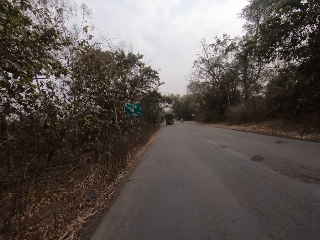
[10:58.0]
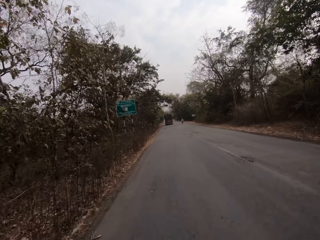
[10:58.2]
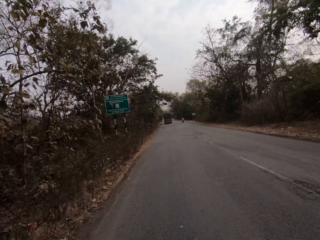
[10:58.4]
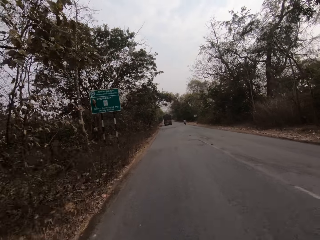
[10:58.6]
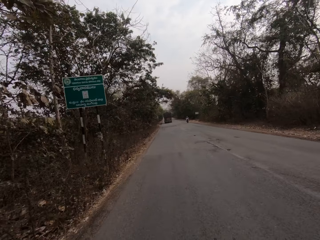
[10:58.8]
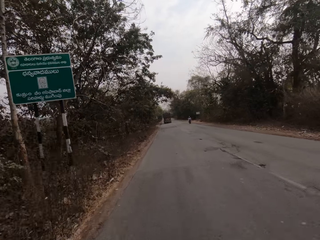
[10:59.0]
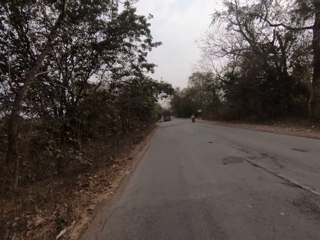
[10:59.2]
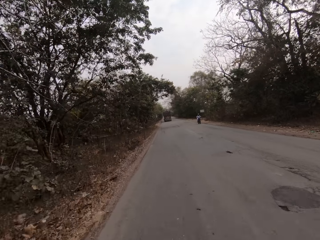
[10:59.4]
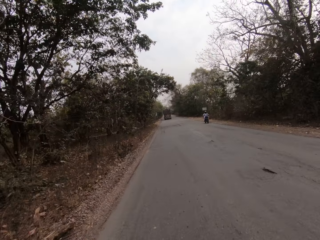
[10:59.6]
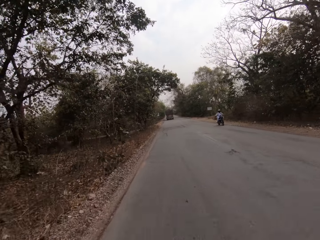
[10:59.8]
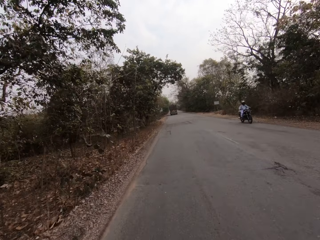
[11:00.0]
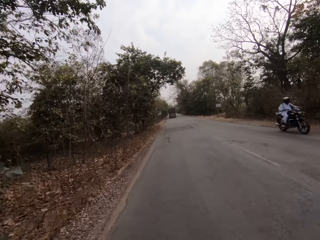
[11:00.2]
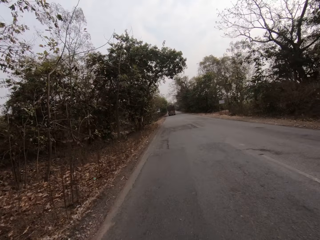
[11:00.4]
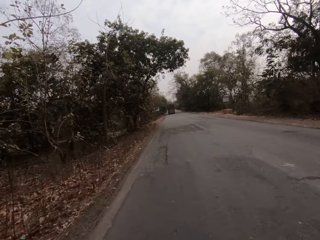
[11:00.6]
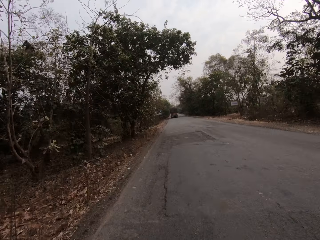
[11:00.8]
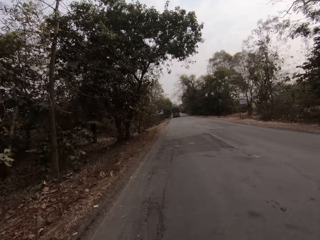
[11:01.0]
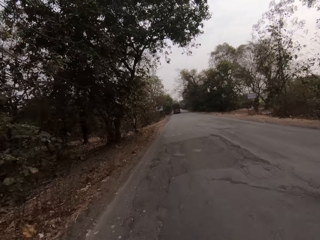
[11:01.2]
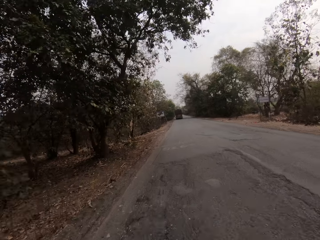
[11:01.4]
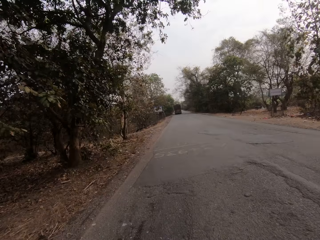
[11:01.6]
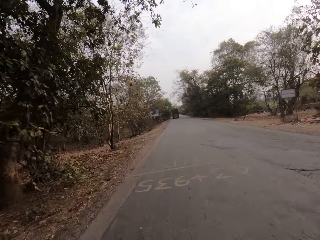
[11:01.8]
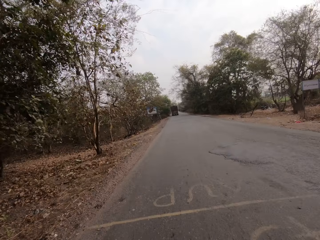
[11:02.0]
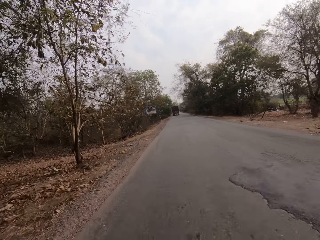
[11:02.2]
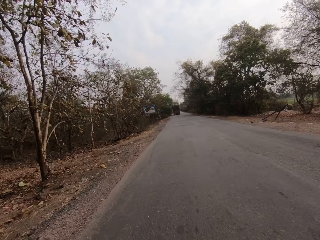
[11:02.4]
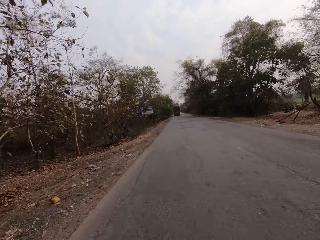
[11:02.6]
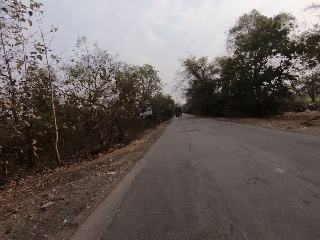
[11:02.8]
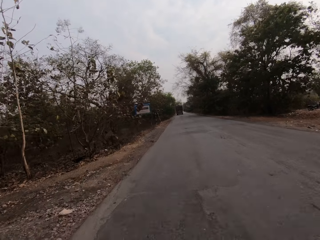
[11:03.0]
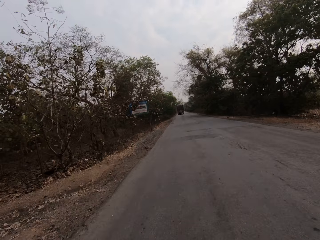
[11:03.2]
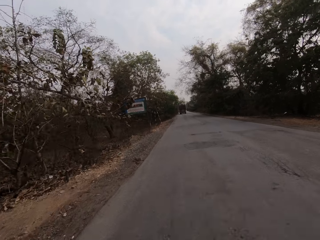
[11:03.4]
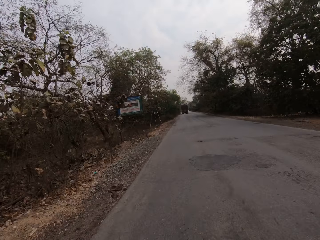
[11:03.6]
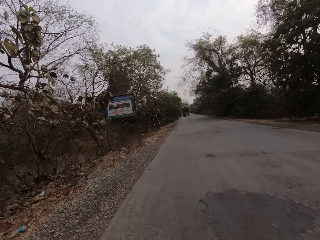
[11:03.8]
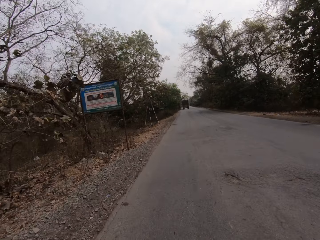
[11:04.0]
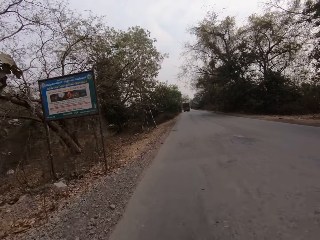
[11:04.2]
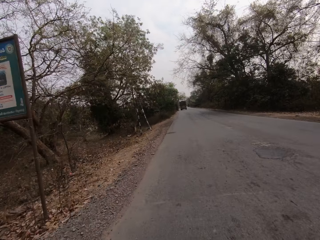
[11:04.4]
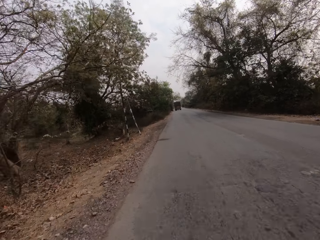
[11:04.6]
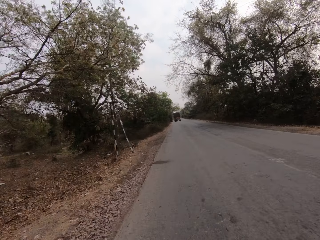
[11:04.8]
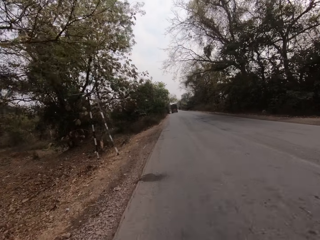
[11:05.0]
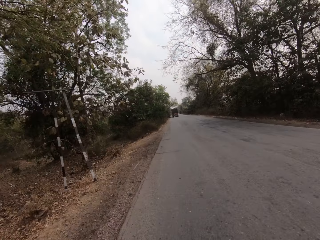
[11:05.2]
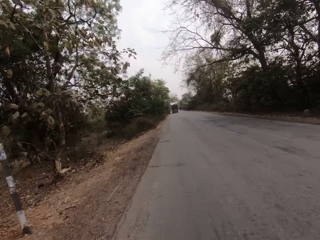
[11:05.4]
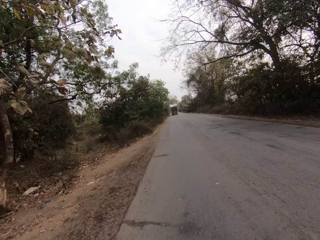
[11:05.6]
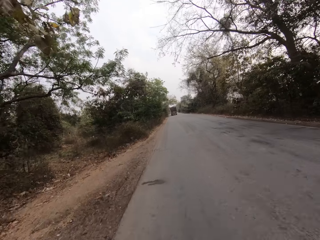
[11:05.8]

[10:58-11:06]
The camera wearer drives past a bike.

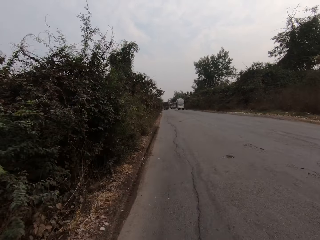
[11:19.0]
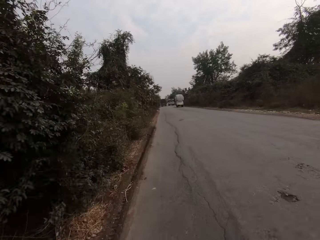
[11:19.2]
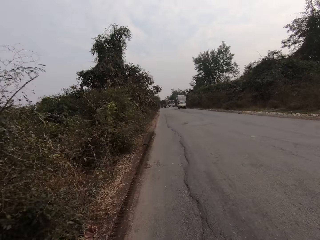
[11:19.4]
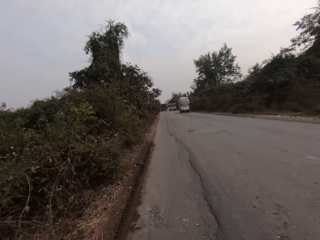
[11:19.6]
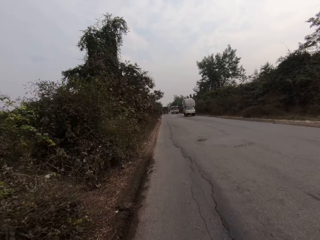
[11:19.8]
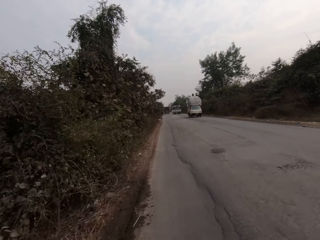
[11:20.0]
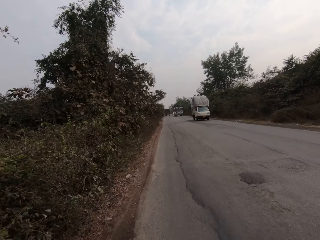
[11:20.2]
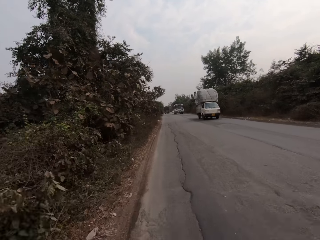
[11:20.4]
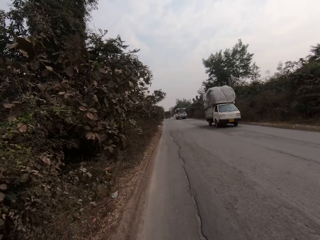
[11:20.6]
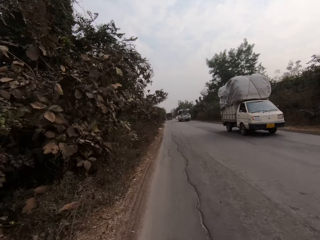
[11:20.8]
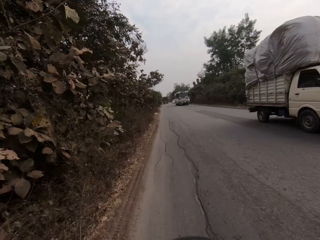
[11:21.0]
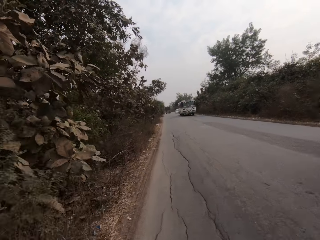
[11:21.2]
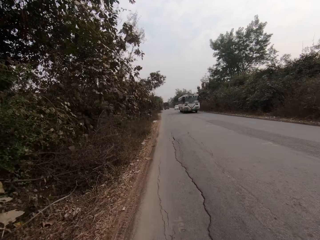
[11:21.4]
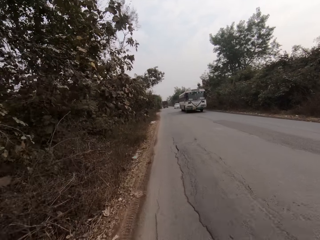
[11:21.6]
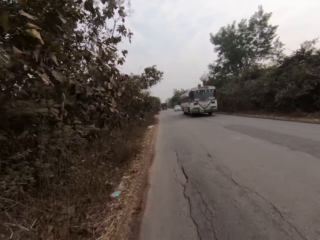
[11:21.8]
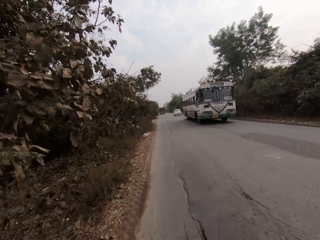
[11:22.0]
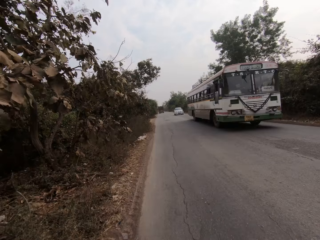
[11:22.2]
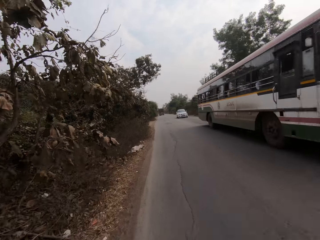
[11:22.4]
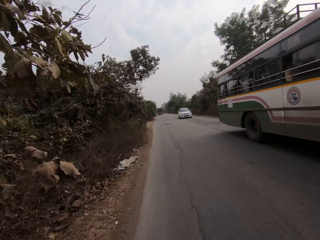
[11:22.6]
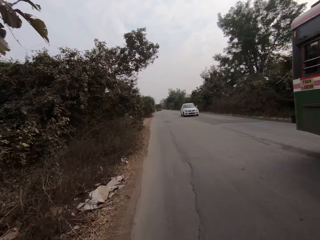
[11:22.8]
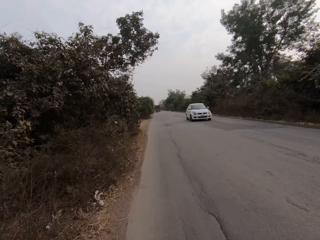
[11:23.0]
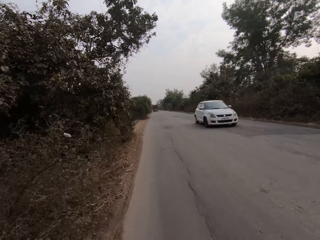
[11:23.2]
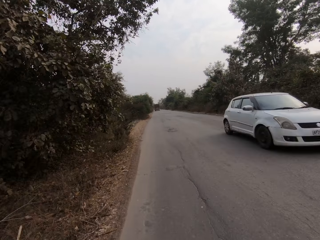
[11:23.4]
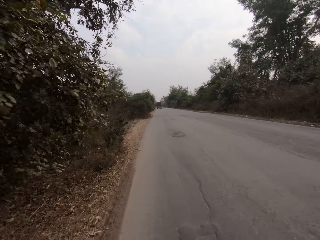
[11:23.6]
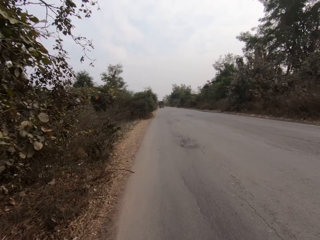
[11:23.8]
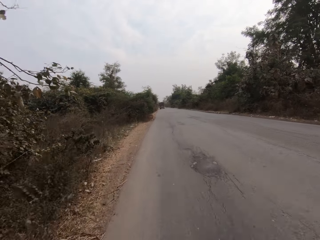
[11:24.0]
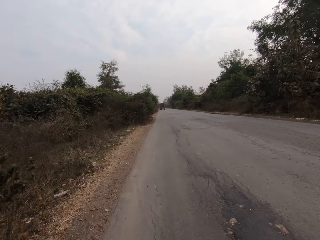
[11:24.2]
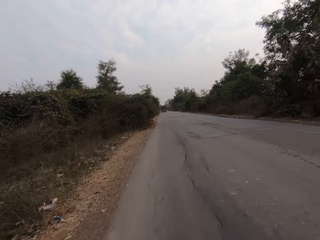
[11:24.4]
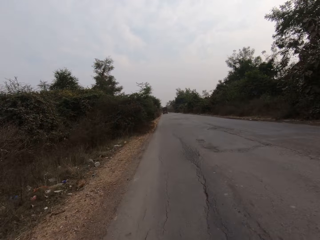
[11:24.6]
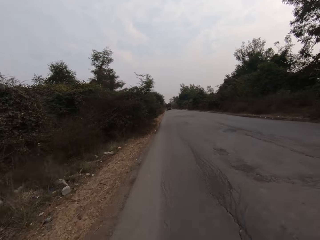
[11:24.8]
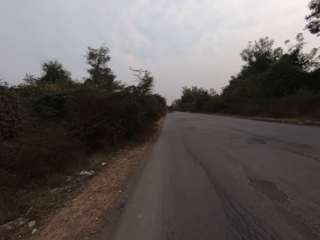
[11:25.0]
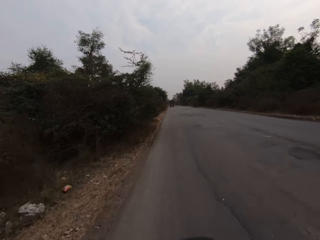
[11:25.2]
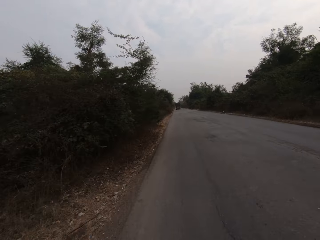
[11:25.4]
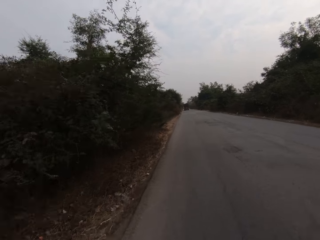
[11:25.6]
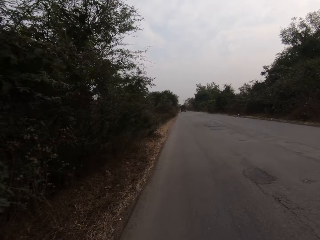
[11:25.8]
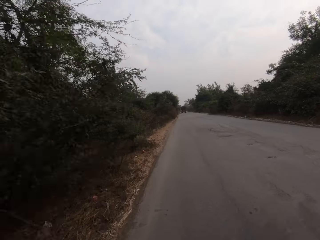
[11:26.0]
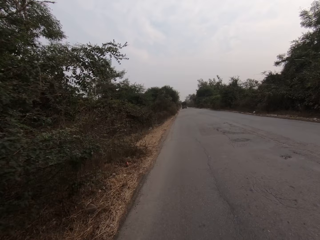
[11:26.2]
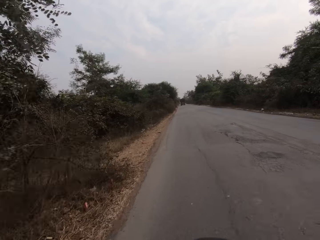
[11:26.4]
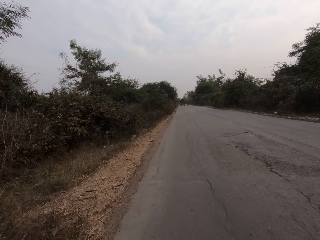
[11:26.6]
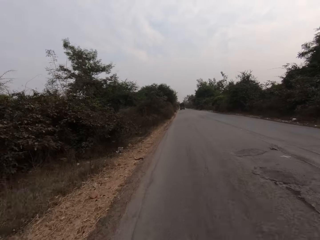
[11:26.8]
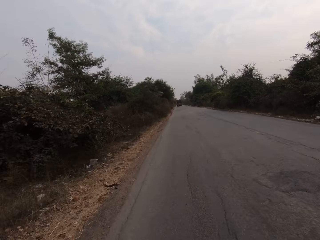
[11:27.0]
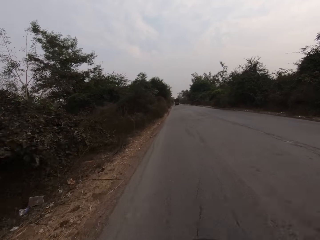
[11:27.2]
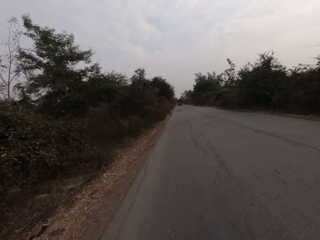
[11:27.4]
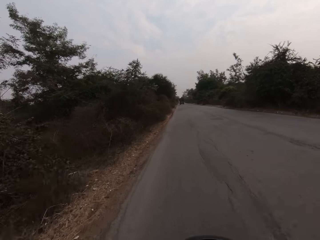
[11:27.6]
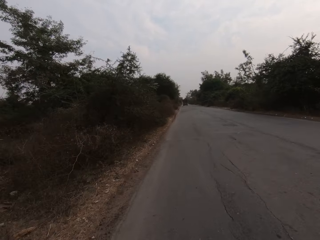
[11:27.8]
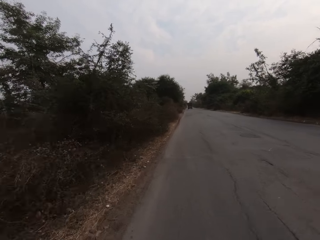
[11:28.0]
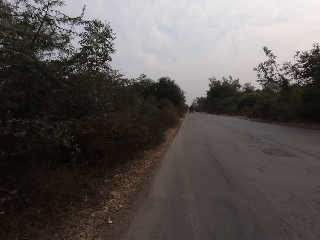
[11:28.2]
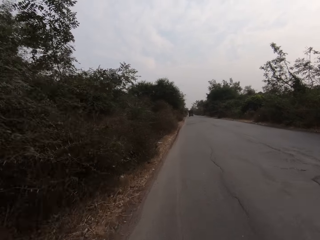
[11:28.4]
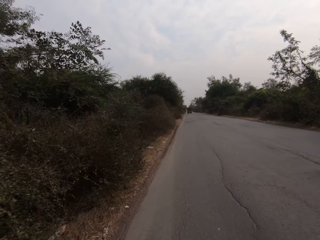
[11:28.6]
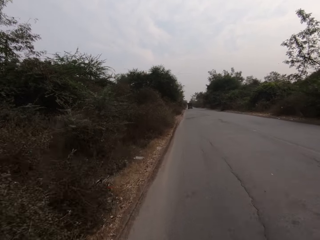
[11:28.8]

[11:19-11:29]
The camera wearer drives past a truck. They drive past a bus. They drive past a car.

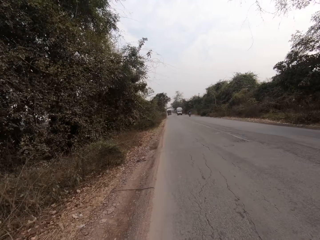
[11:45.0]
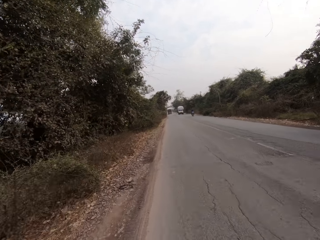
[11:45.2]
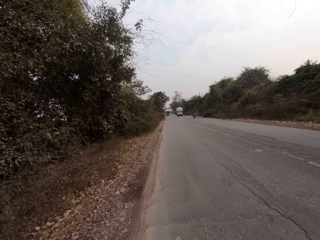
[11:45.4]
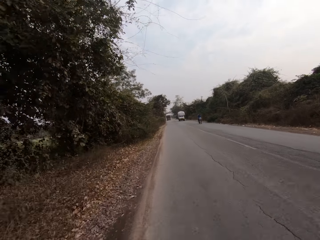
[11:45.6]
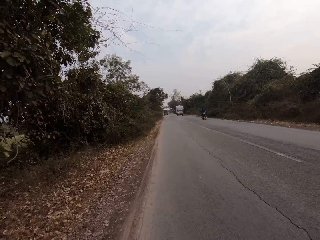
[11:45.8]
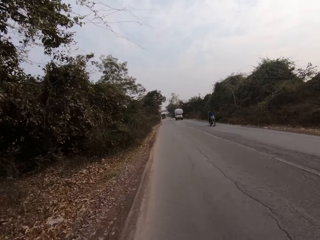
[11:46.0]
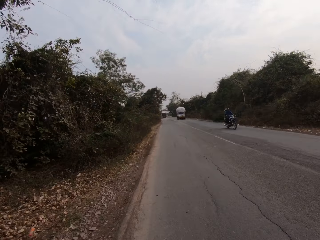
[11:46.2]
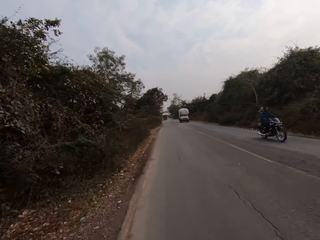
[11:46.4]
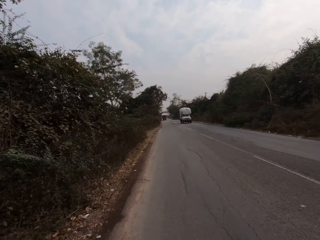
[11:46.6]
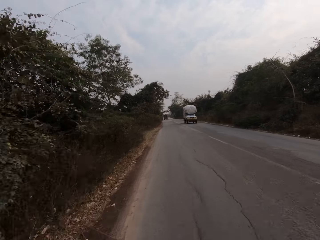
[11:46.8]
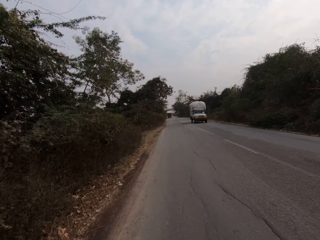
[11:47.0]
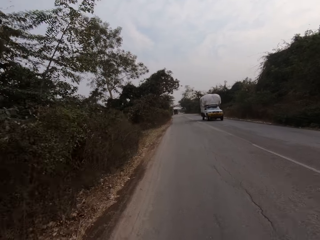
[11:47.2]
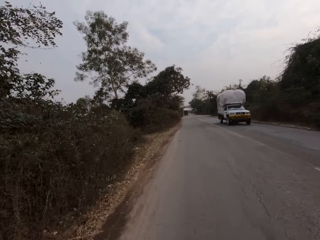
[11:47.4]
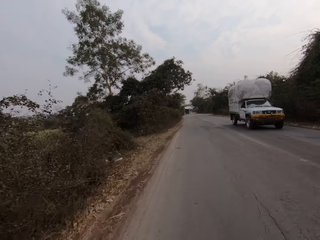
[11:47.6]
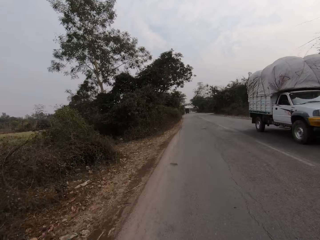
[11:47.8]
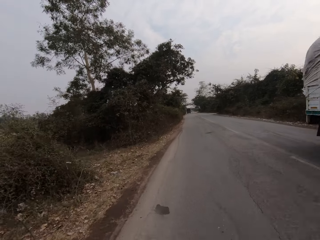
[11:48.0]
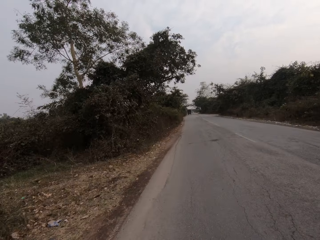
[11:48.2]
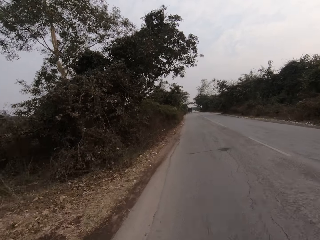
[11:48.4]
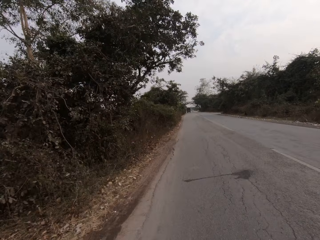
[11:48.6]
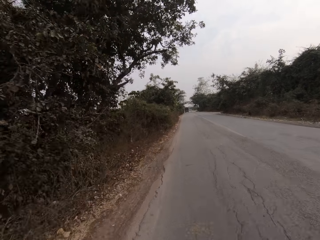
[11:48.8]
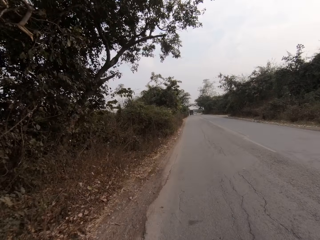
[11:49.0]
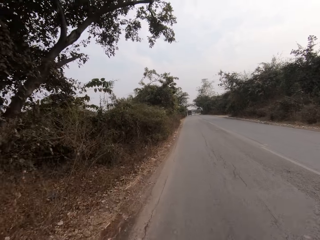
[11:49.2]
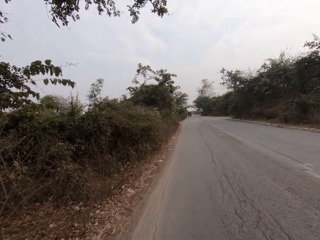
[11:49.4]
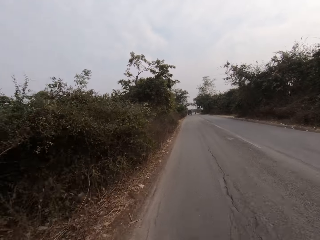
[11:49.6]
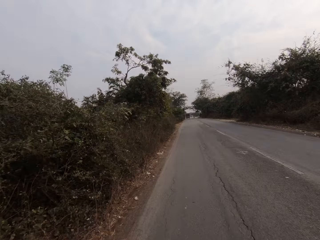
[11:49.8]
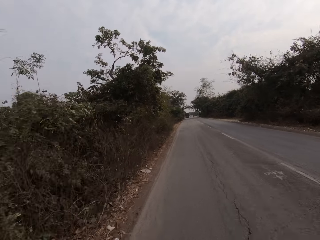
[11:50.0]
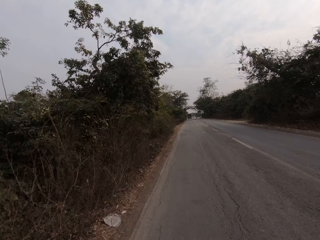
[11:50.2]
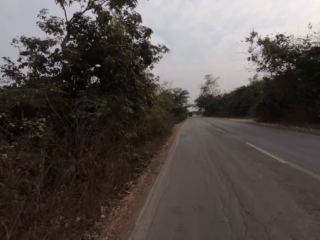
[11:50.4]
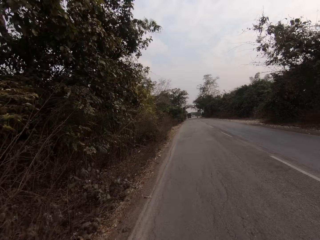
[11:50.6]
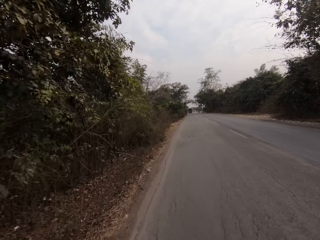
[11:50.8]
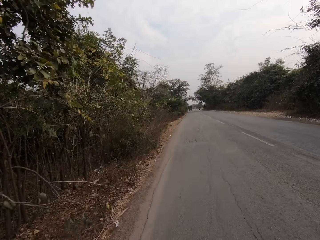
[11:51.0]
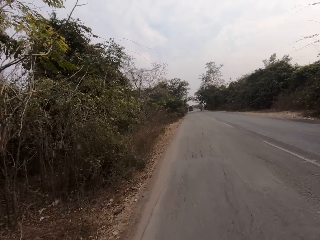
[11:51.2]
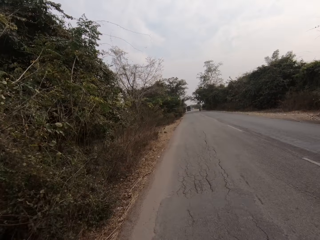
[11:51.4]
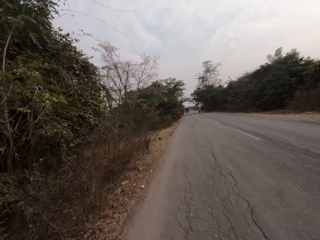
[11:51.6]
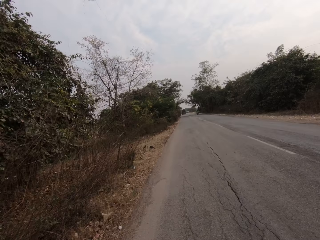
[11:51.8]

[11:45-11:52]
The camera wearer drives past a bike. They drive past a truck.
